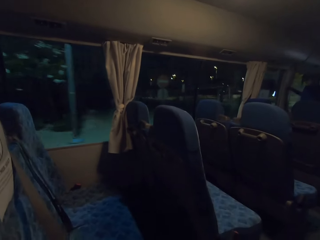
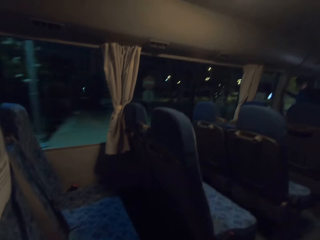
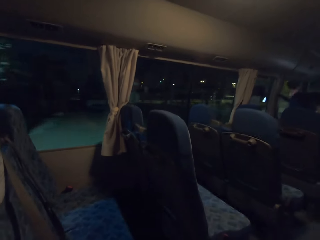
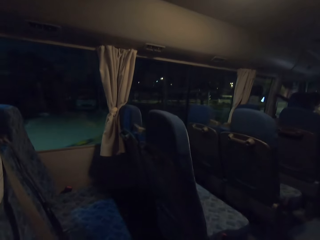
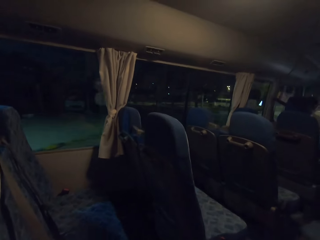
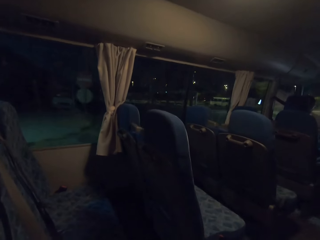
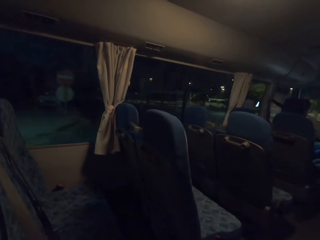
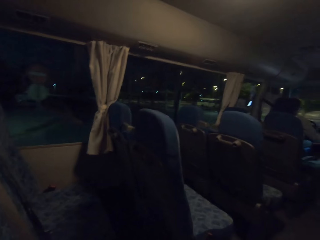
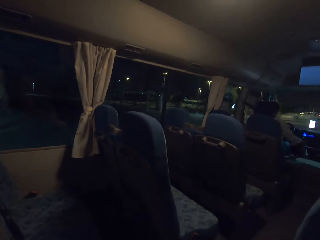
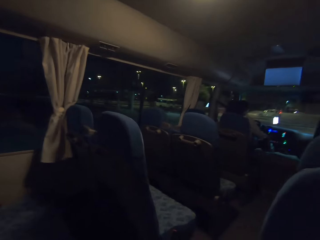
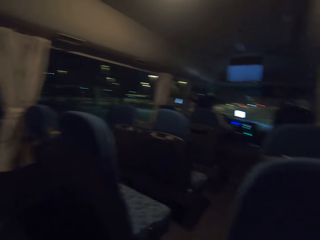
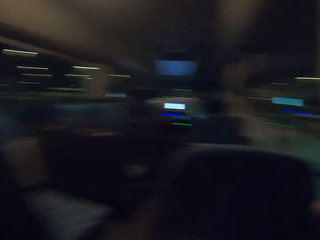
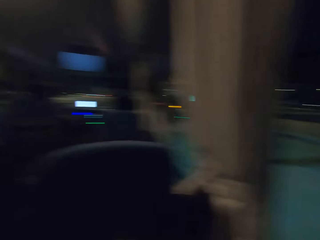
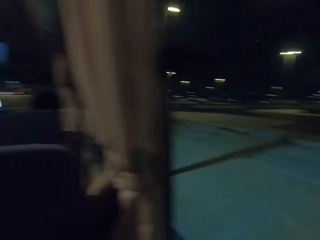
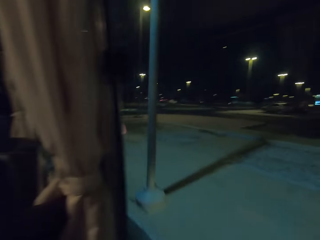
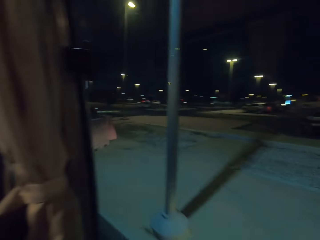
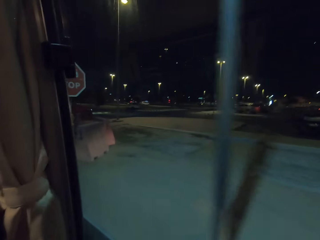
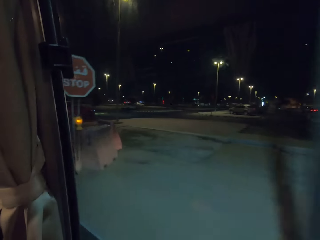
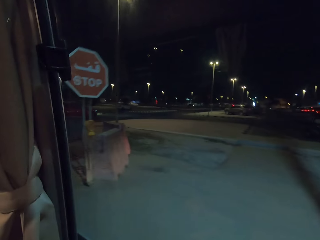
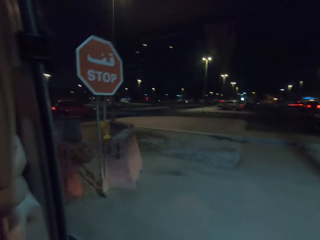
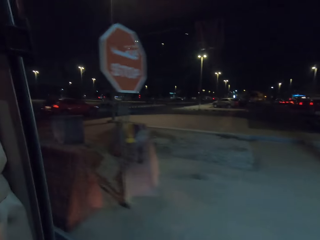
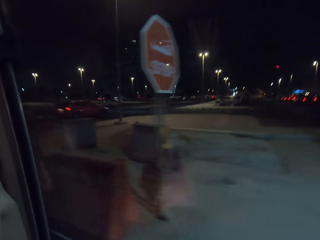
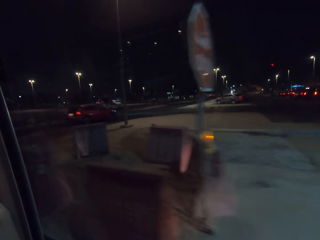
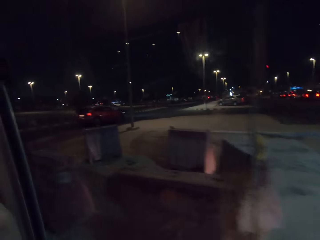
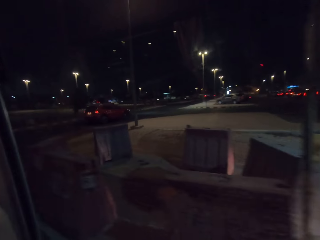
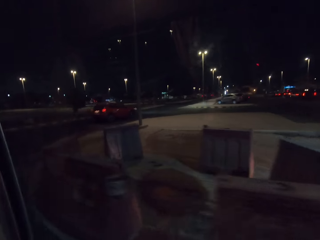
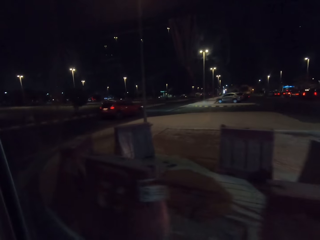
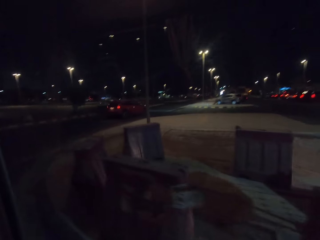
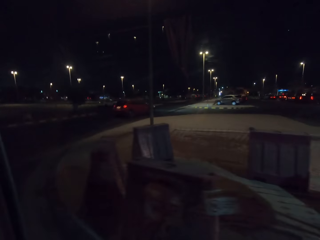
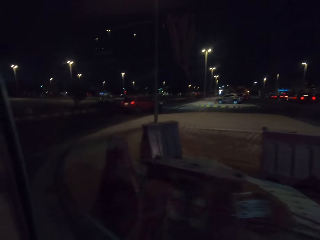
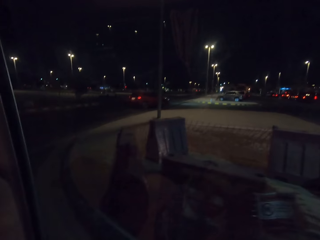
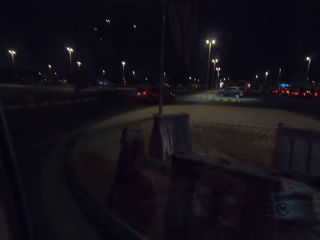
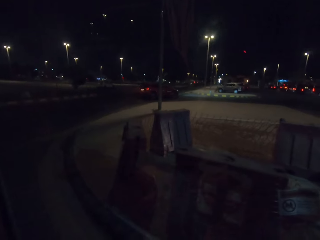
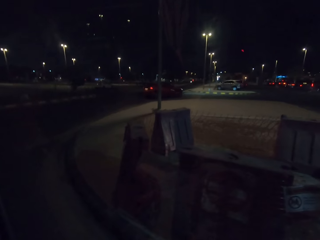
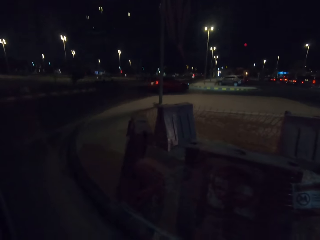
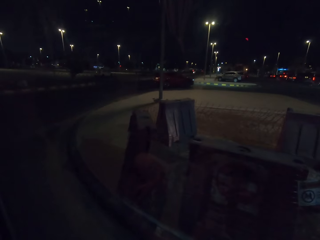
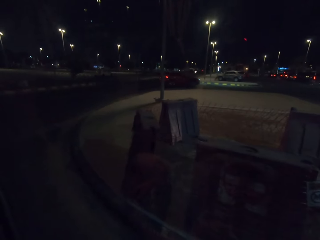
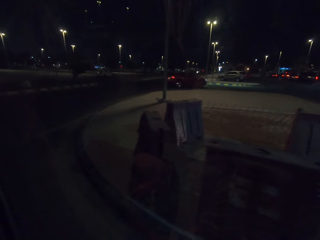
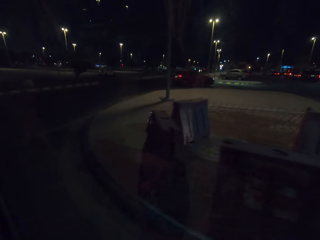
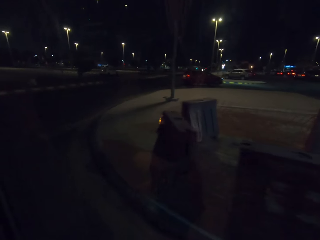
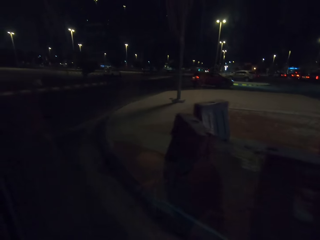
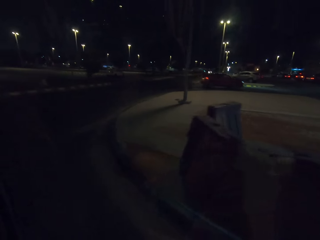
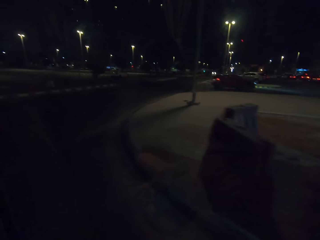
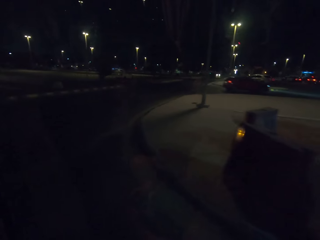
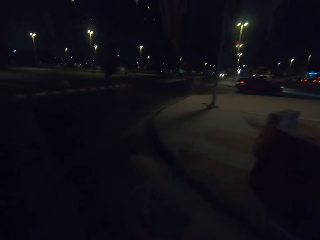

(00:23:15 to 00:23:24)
The camera wearer looks around. They look outside.

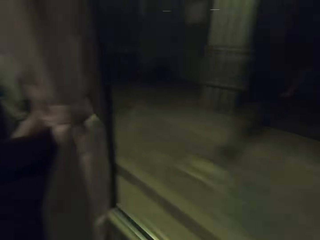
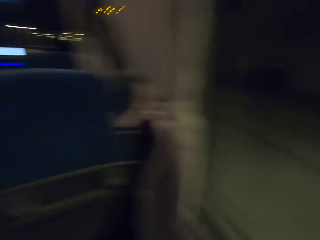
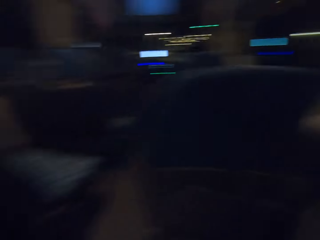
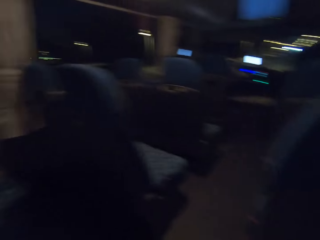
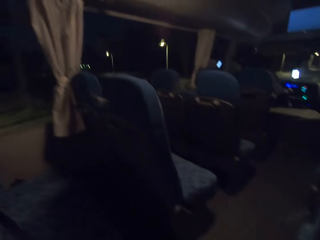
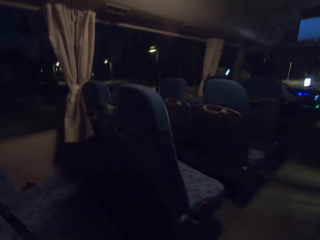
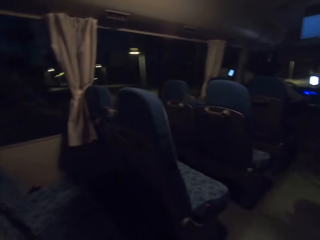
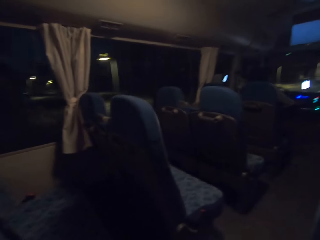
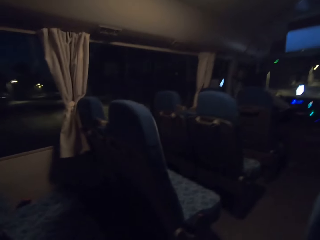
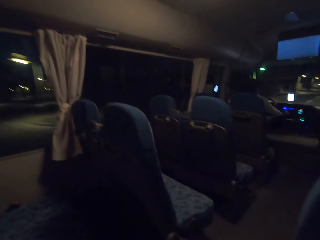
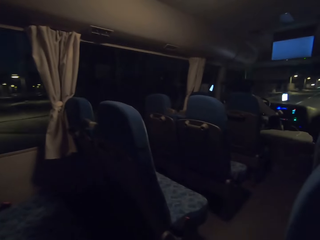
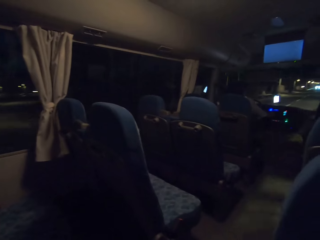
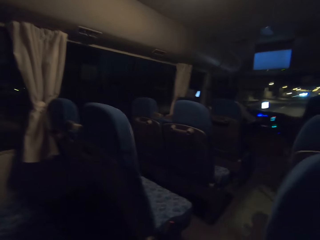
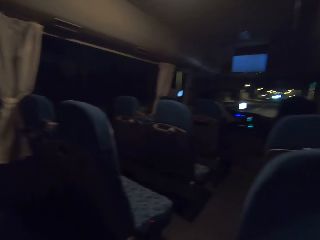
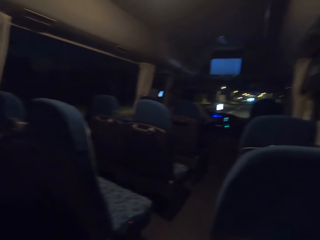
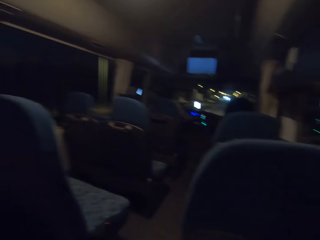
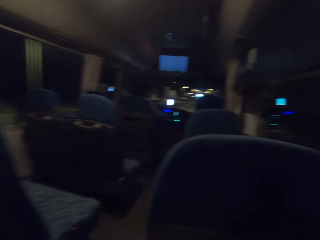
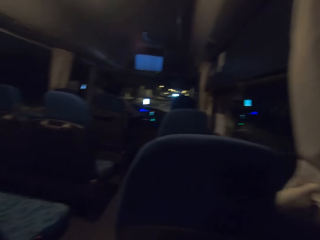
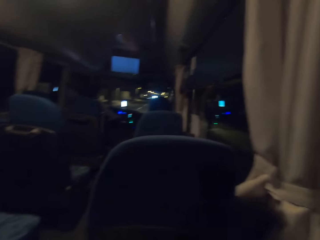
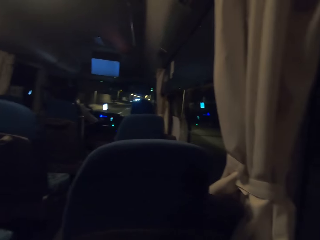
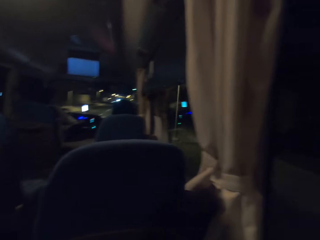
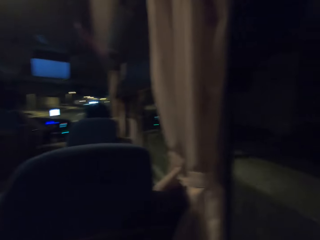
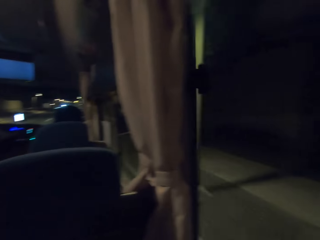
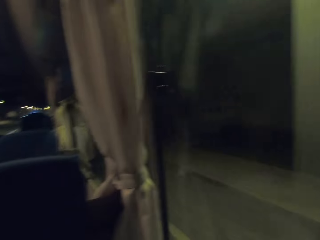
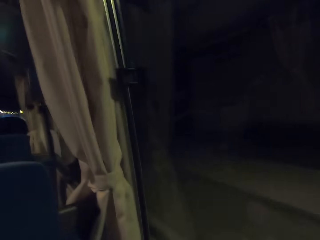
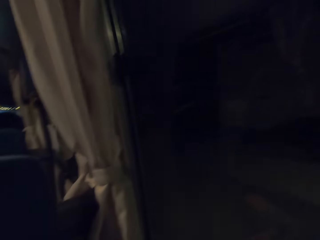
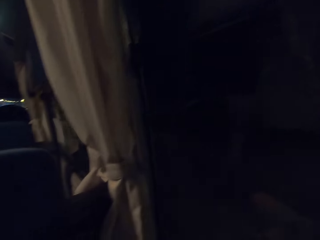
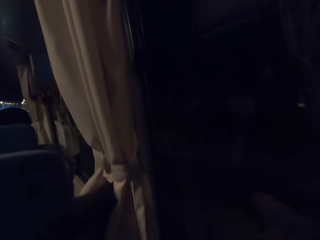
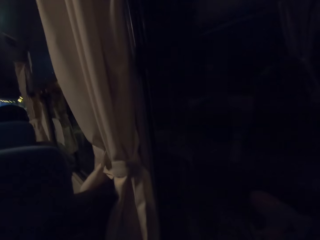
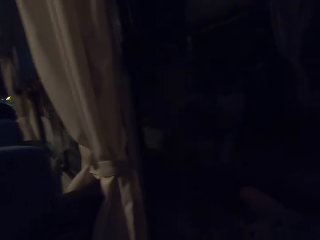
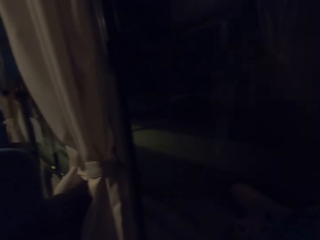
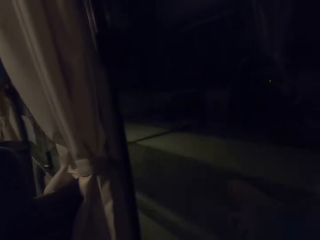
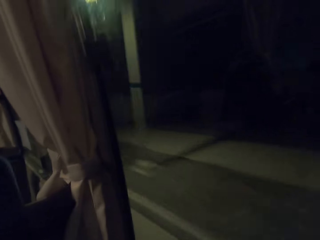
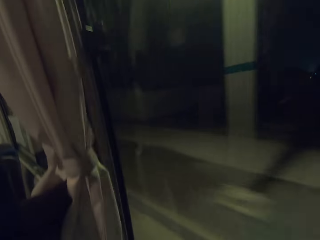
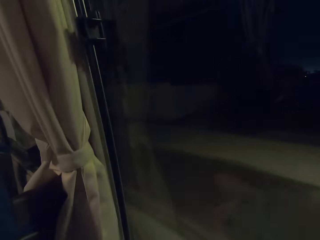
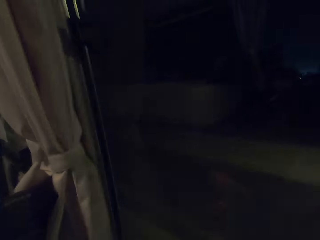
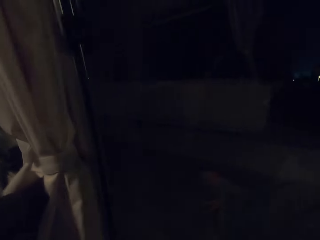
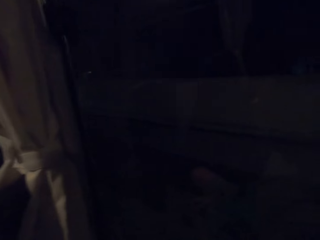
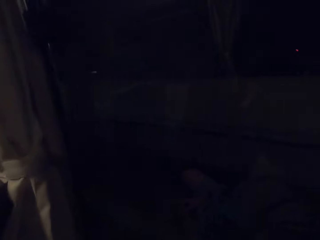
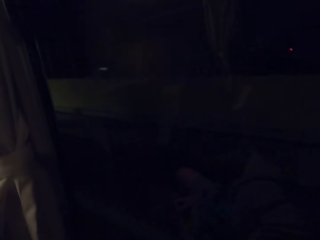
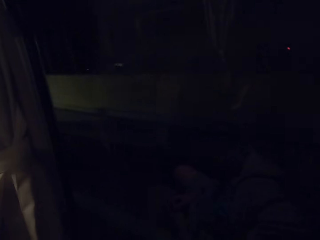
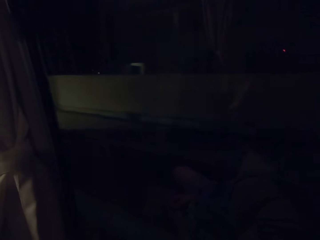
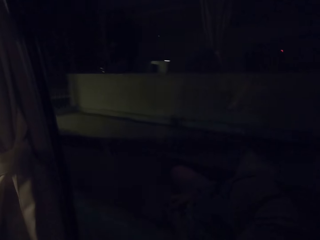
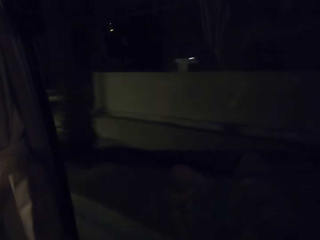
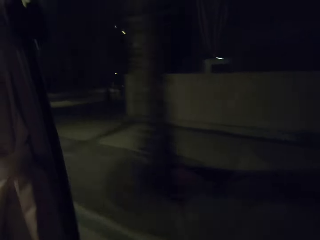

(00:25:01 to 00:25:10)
A man drives the bus. The camera wearer looks outside.

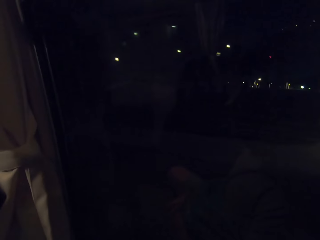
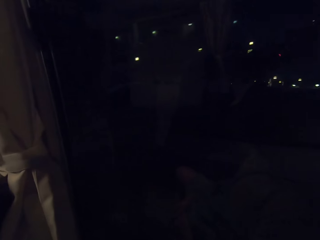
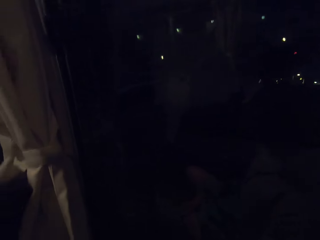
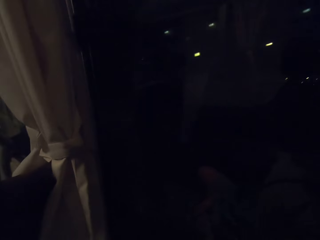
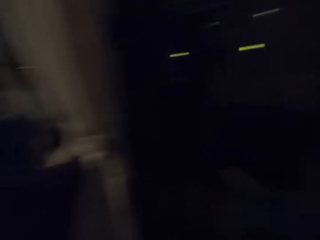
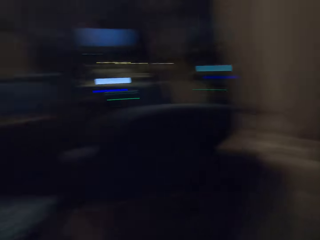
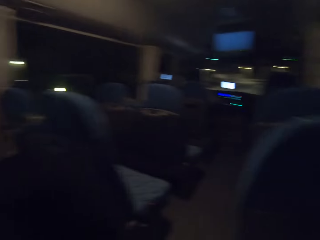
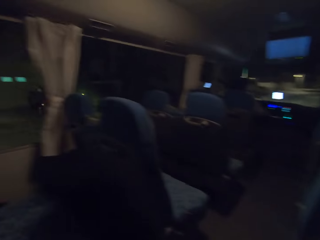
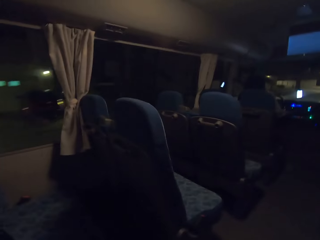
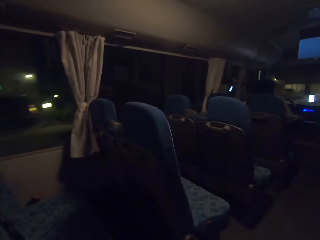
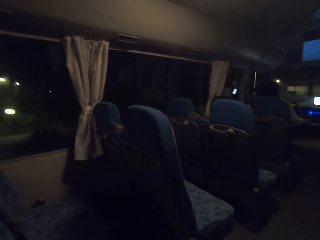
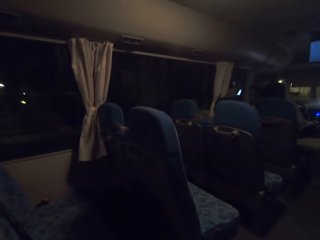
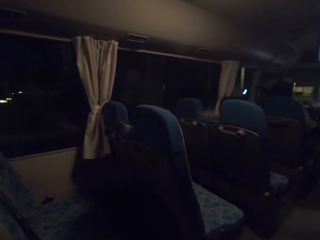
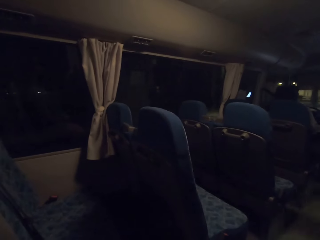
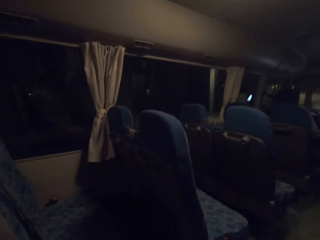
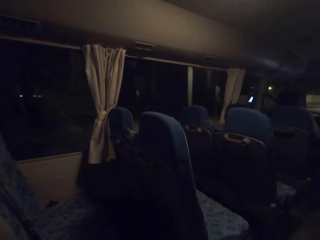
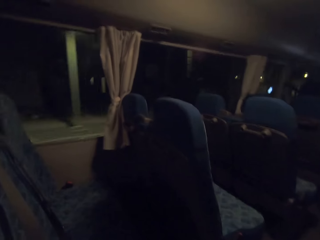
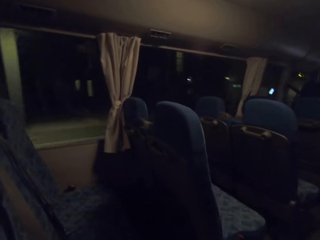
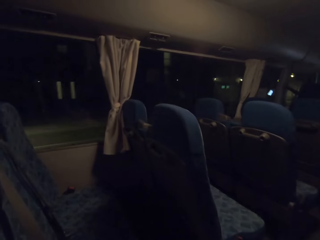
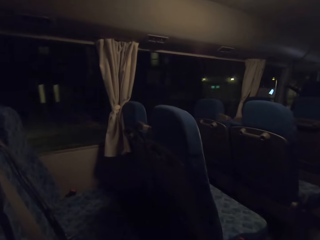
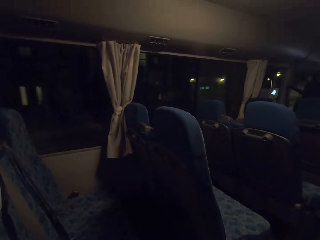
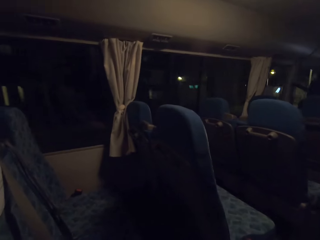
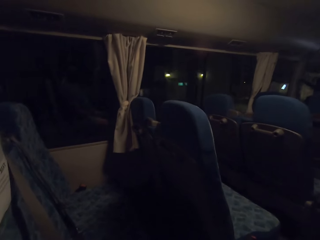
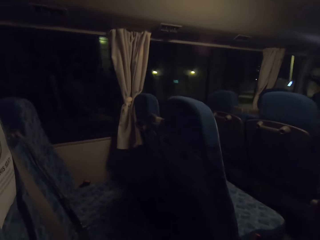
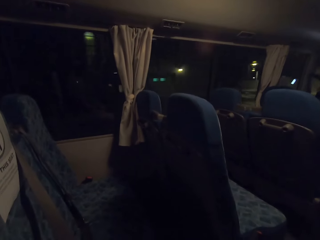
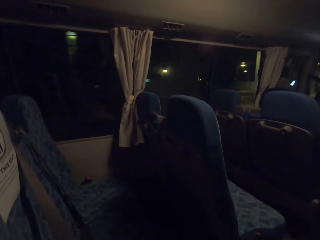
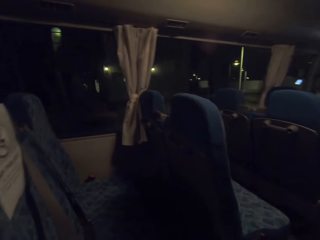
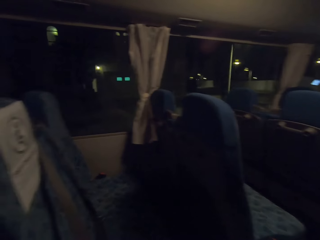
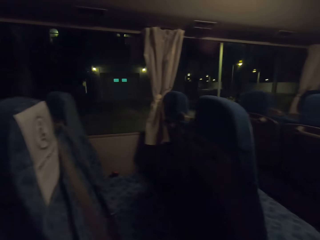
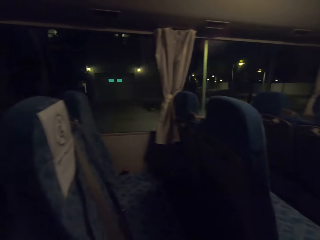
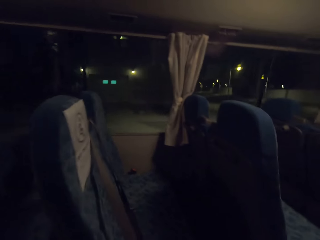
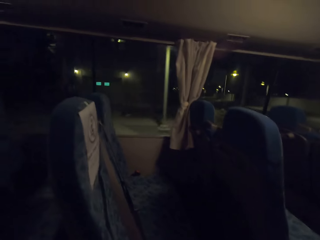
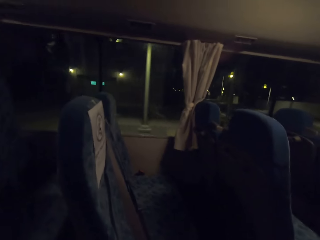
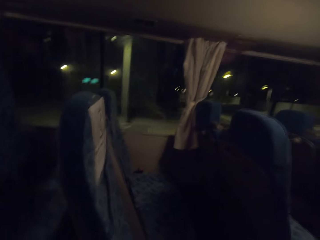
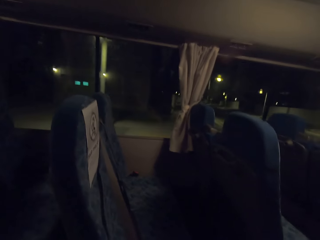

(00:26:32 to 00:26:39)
A man drives the bus. The camera wearer looks outside.
